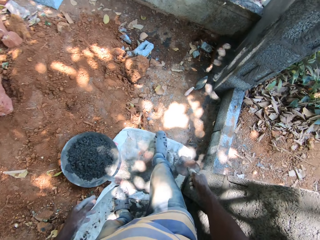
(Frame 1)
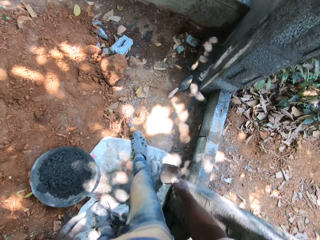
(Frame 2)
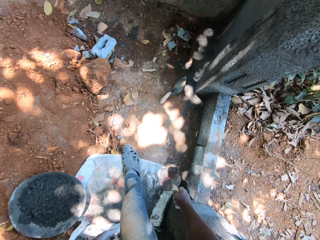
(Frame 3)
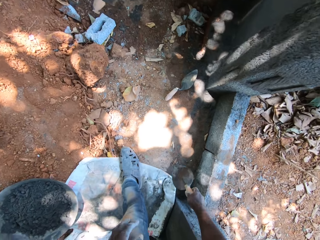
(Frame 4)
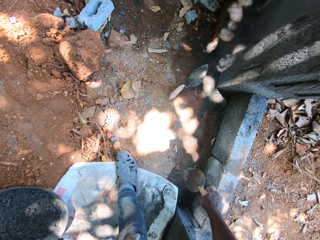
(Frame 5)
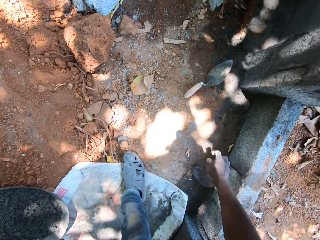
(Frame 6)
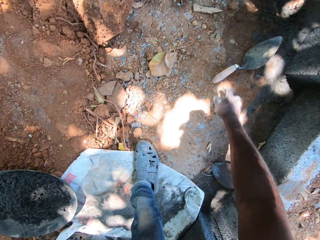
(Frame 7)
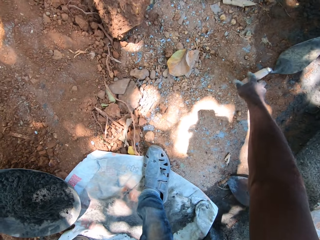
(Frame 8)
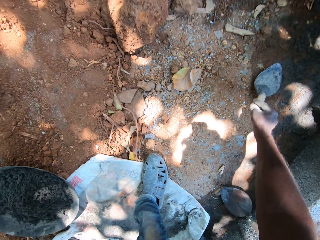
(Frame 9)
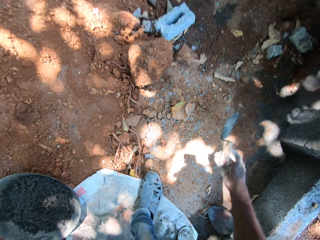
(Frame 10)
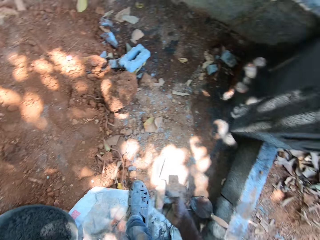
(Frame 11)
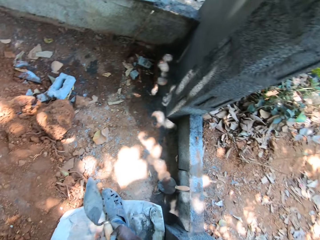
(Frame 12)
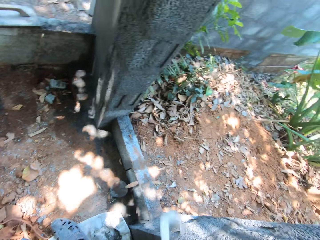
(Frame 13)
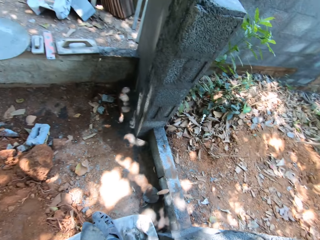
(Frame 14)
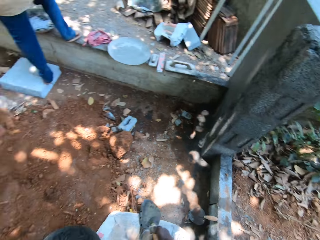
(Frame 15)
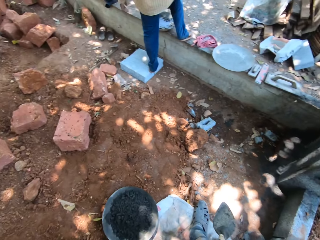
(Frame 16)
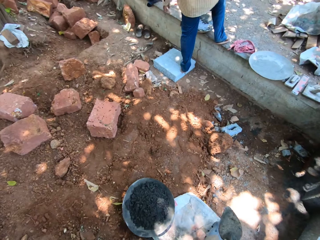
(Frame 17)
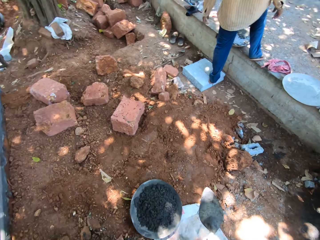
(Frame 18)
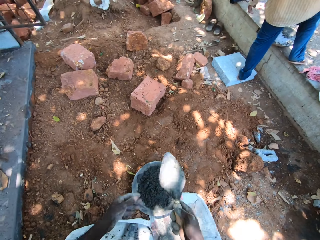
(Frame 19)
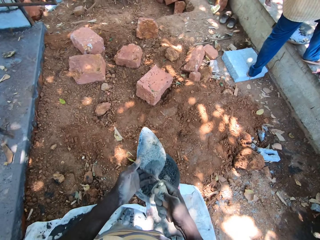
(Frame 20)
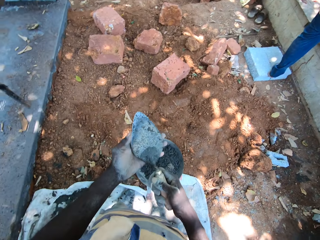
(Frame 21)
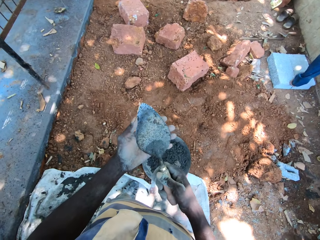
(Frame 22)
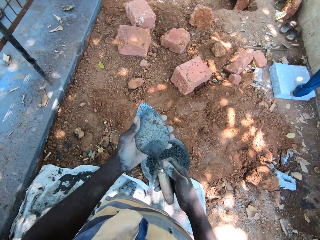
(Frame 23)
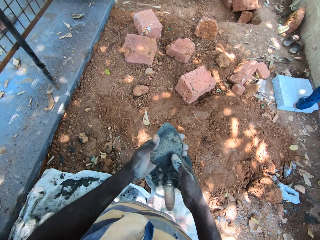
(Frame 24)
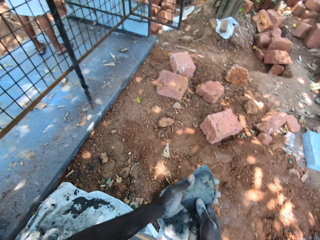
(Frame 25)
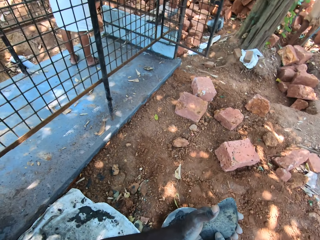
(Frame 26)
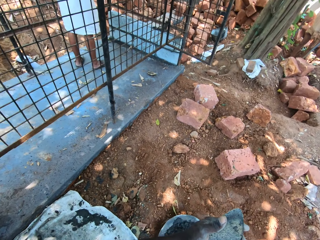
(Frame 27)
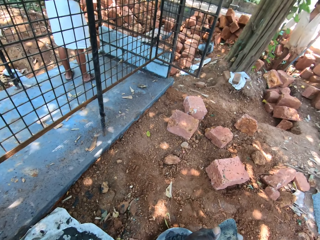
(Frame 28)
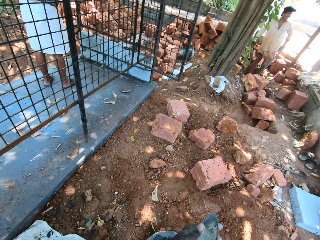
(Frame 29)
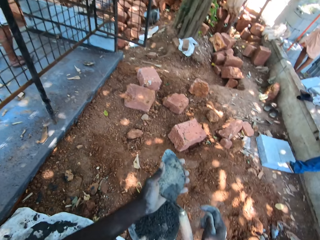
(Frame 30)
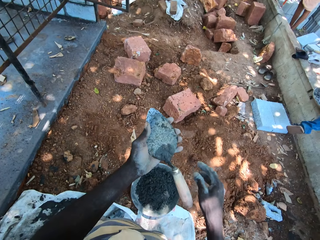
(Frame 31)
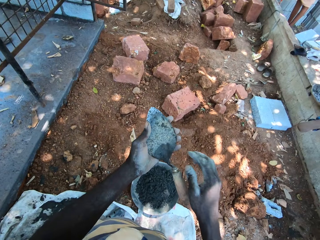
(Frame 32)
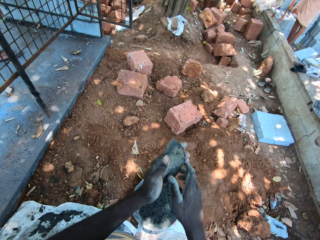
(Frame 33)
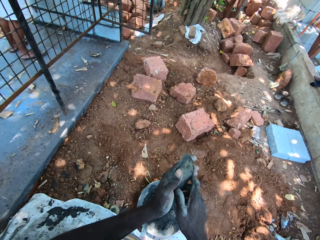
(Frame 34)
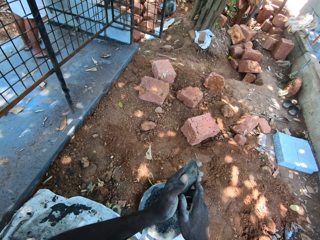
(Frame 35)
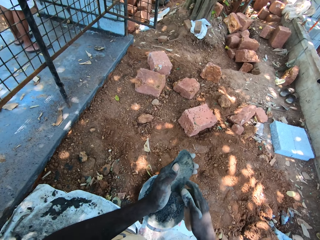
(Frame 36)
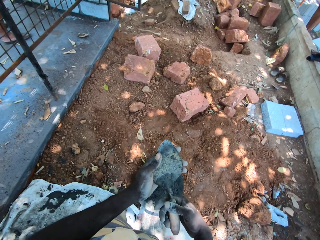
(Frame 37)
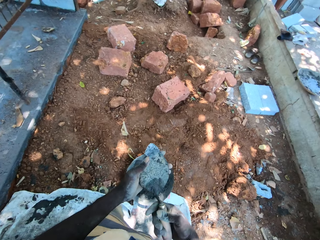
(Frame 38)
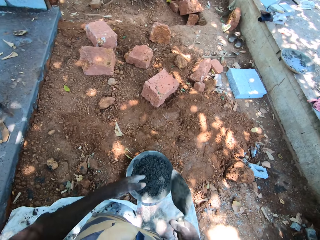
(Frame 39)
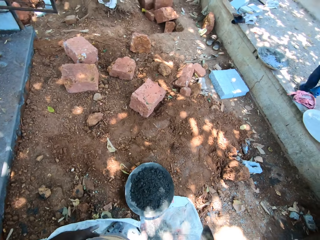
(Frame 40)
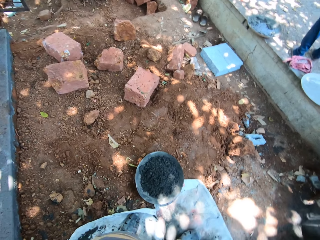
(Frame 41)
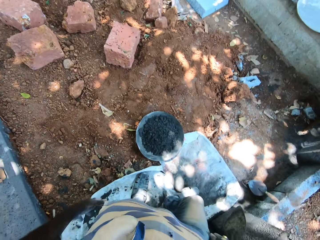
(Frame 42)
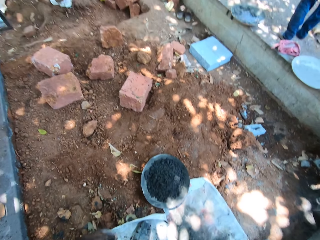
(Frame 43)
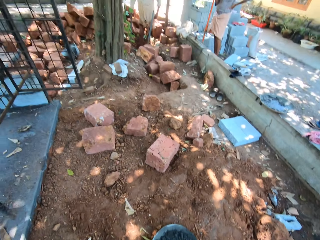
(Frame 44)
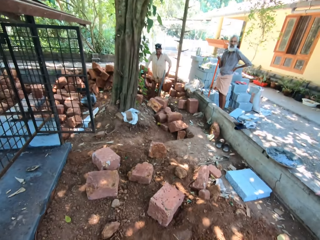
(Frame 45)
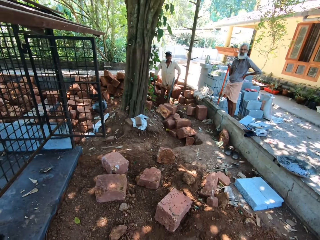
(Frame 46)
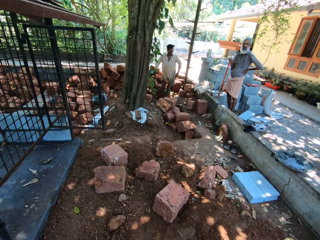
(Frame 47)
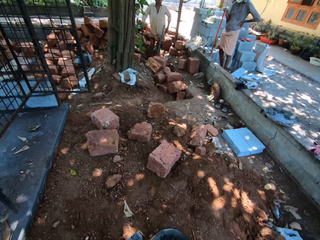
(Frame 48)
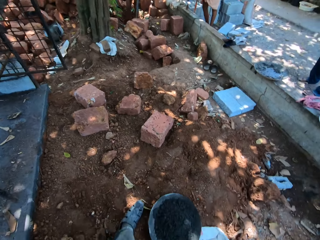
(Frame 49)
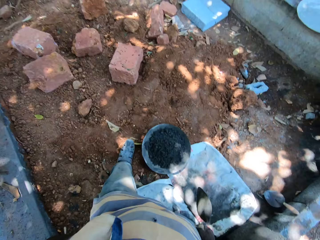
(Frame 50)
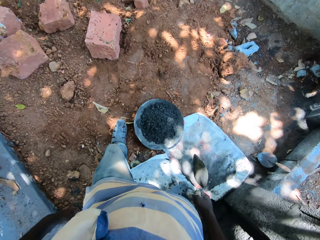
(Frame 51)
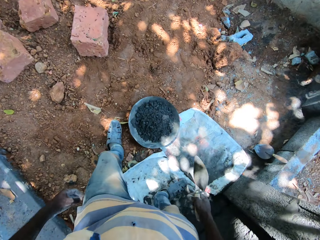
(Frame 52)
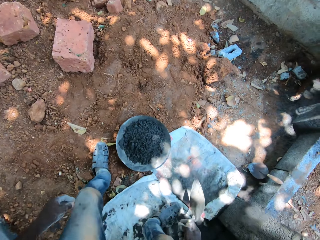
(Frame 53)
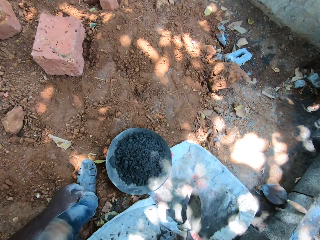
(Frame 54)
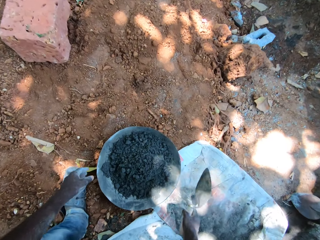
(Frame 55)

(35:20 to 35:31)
The camera wearer moves forward. He drops the trowel on the ground with his right hand. He picks the trowel from the ground with his right hand. He holds the trowel with both hands. He holds the trowel with his right hand. He looks around.

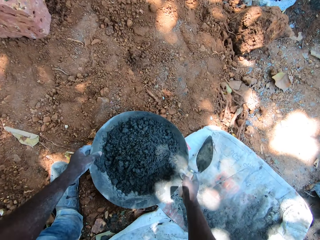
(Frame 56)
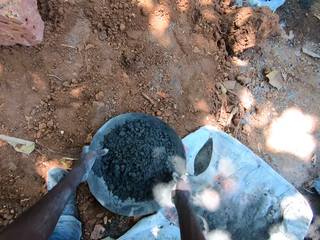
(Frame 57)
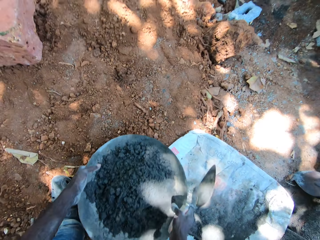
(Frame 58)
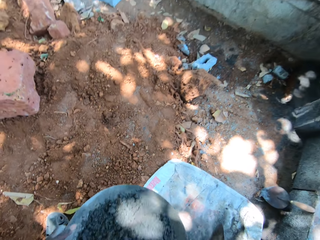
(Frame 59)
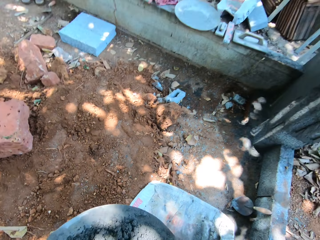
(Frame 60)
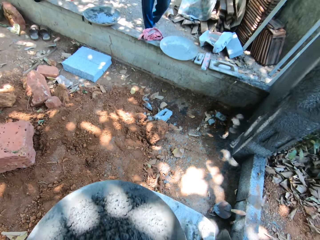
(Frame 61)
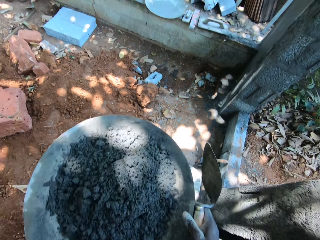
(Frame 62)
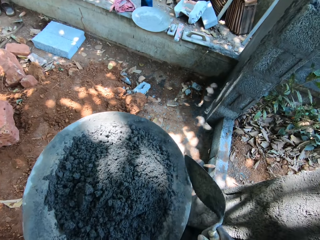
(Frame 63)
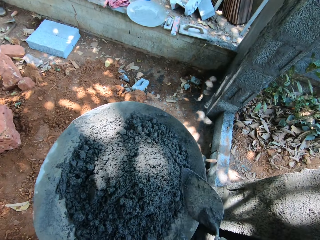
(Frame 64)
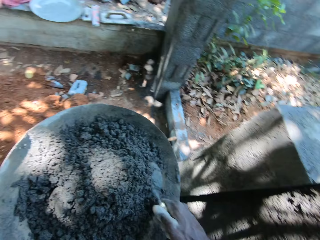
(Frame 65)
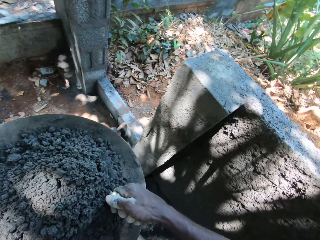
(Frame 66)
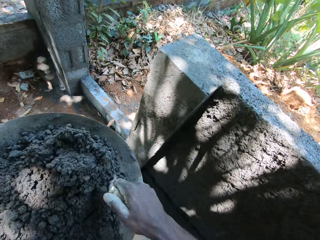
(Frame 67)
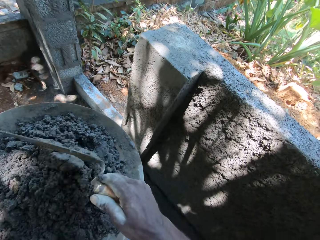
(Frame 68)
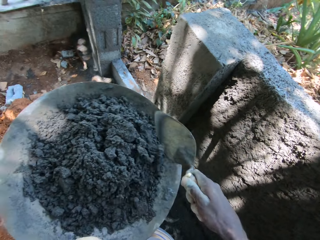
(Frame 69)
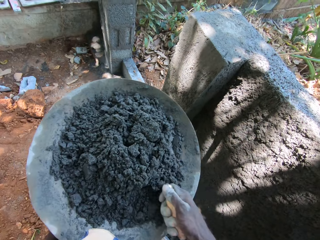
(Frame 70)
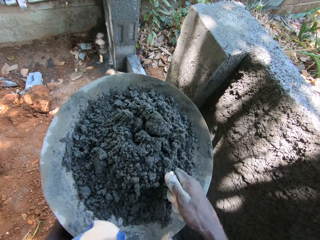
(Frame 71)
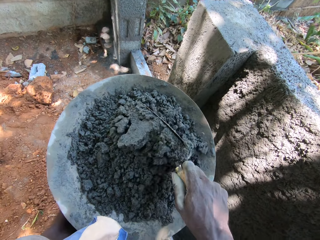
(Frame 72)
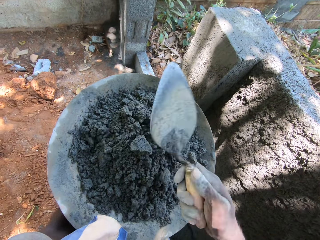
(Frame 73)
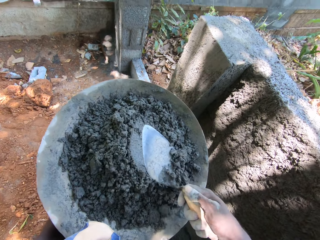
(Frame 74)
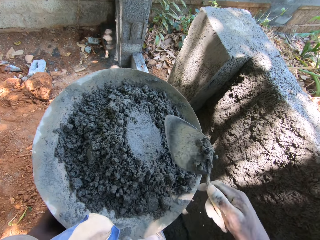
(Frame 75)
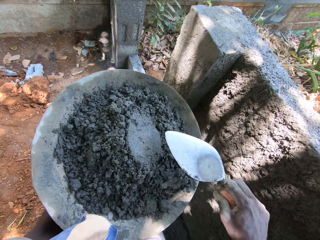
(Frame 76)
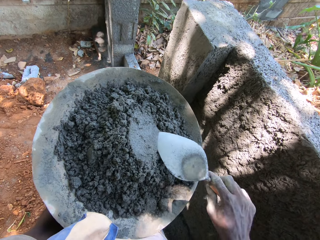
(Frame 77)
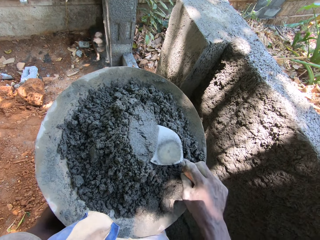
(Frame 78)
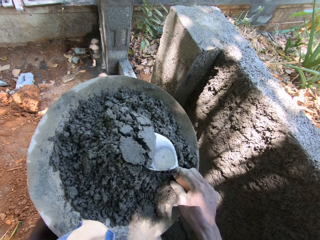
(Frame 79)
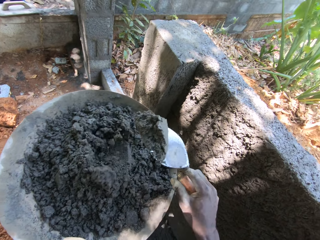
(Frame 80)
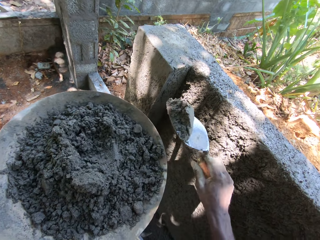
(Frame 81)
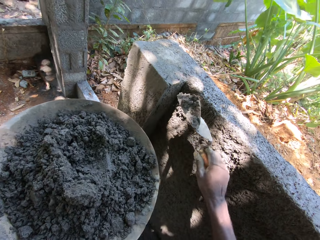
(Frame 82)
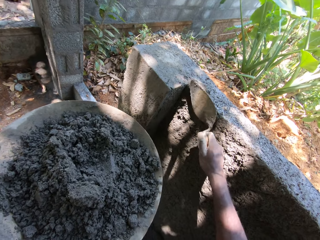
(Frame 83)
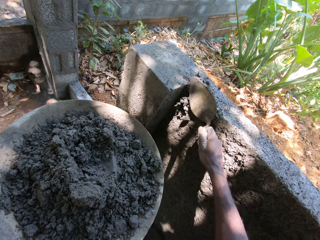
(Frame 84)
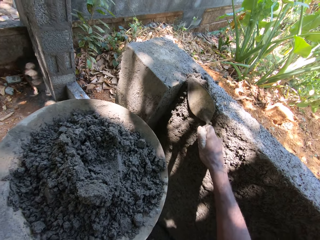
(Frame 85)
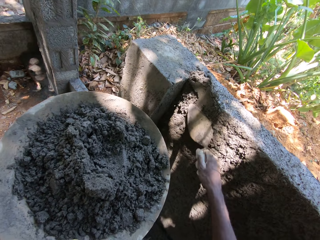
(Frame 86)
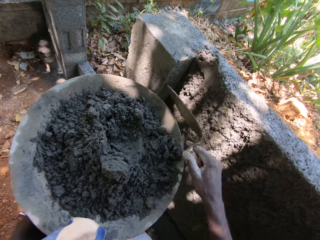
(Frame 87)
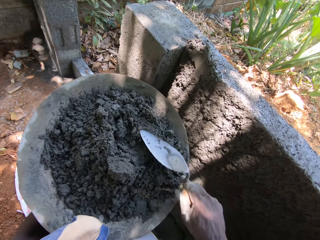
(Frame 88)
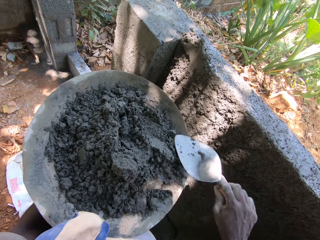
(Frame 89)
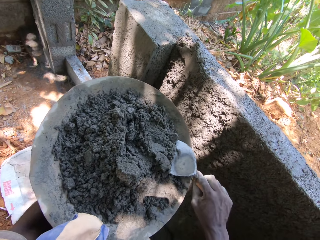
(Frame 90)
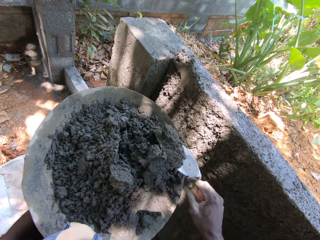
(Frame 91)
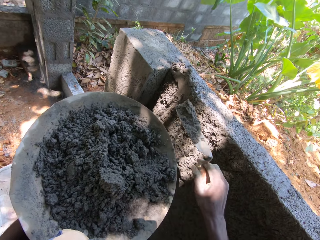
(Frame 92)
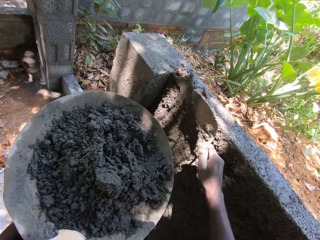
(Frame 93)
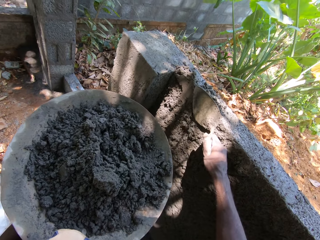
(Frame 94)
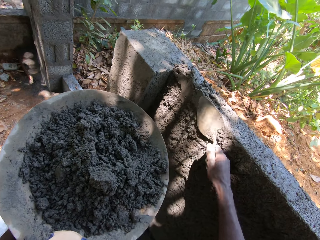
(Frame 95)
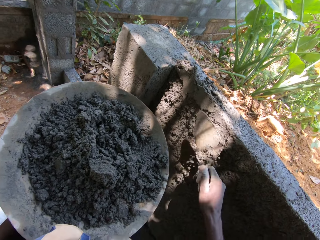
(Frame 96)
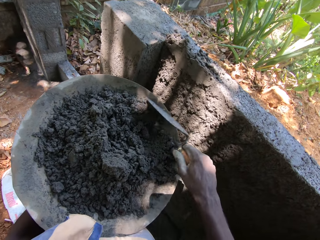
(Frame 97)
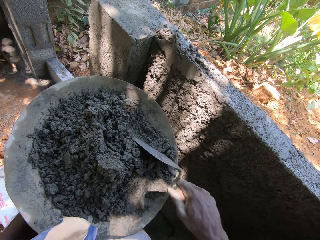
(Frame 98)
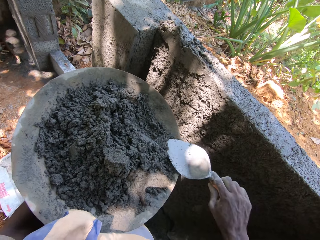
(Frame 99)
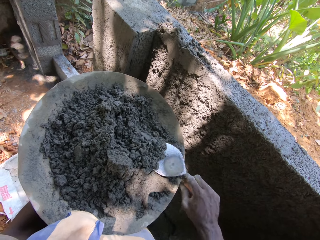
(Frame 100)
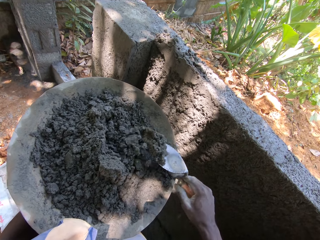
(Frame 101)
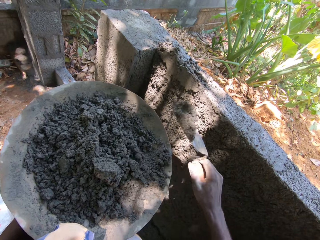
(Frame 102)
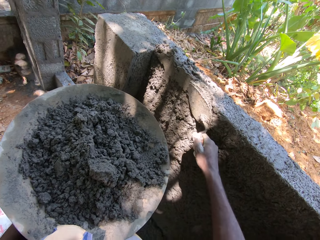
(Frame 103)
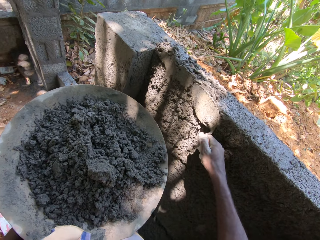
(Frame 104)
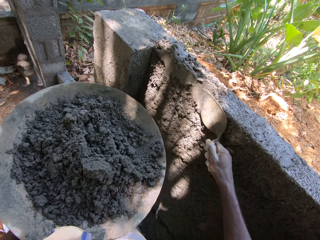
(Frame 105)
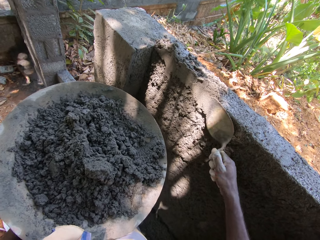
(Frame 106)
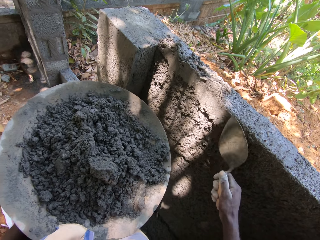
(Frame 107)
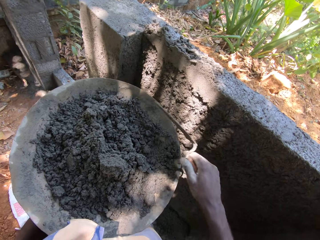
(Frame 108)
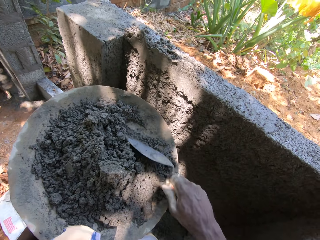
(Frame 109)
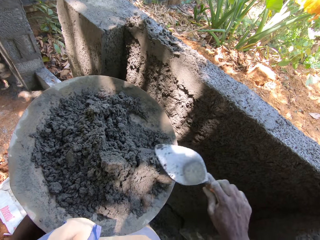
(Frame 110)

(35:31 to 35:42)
The camera wearer picks the tray of cement from the ground with both hands. He plasters the wall with cement from the tray with the trowel in his right hand. He mixes the concrete.
